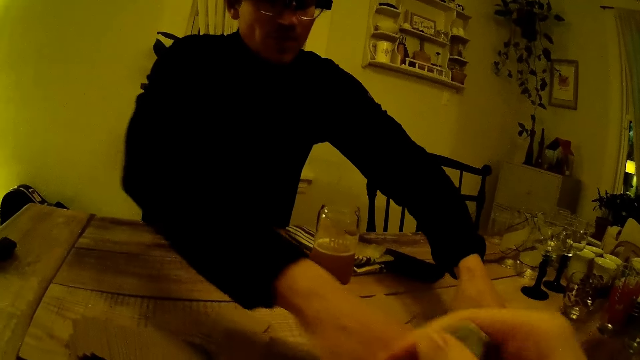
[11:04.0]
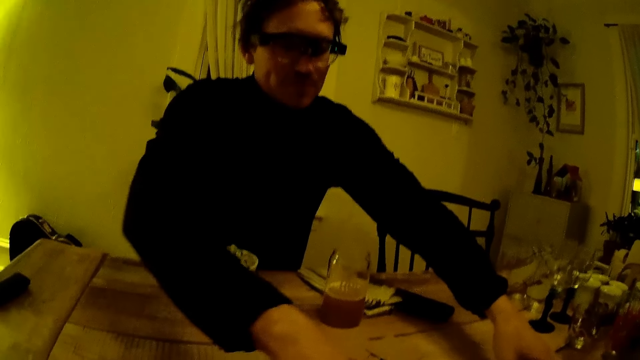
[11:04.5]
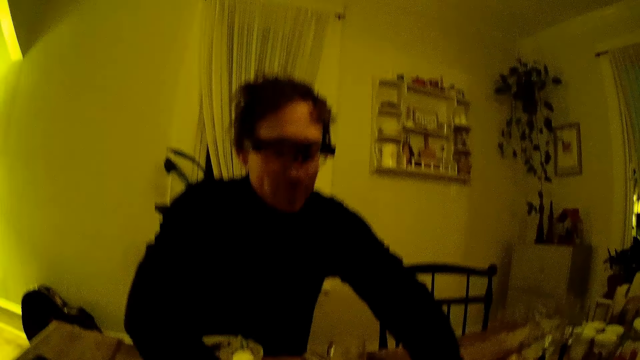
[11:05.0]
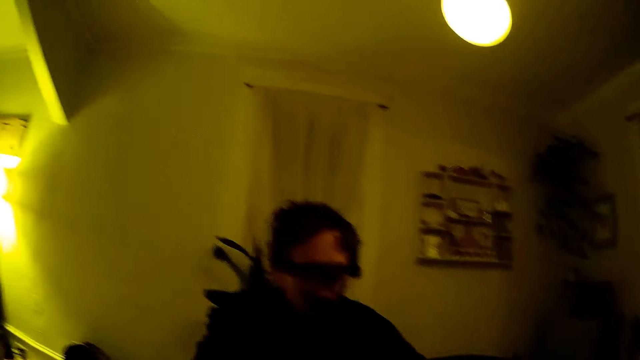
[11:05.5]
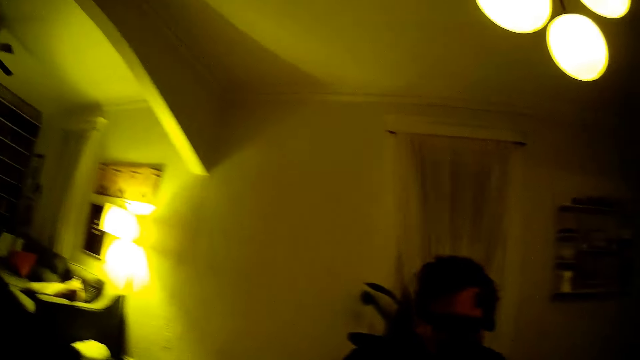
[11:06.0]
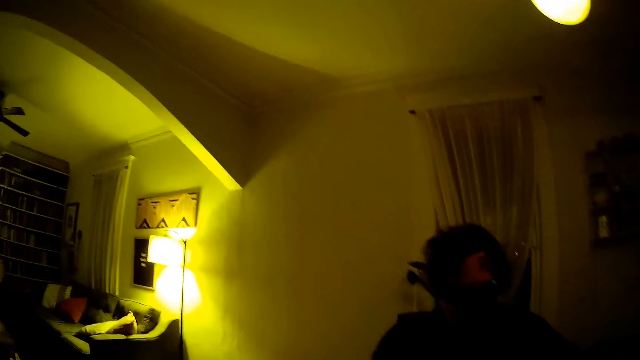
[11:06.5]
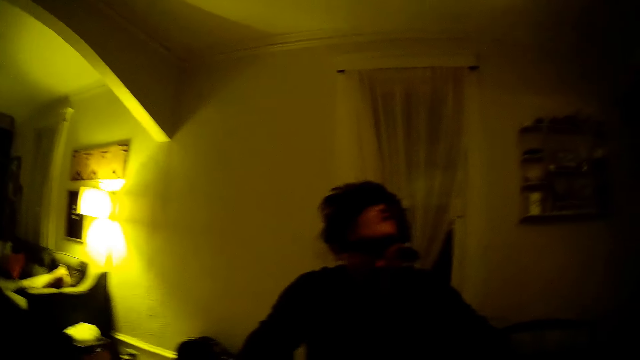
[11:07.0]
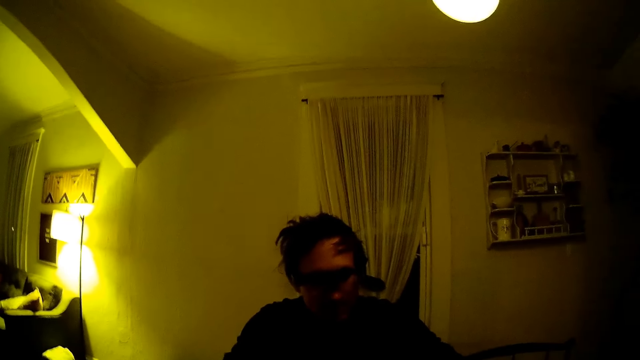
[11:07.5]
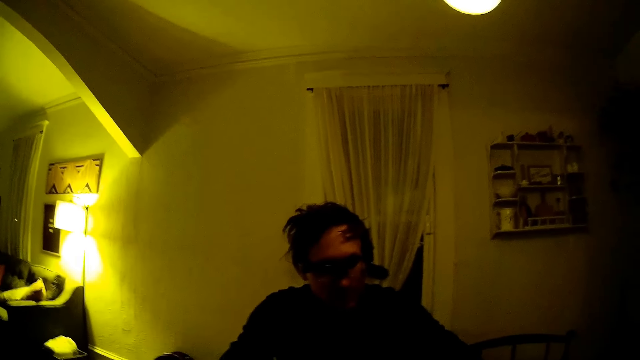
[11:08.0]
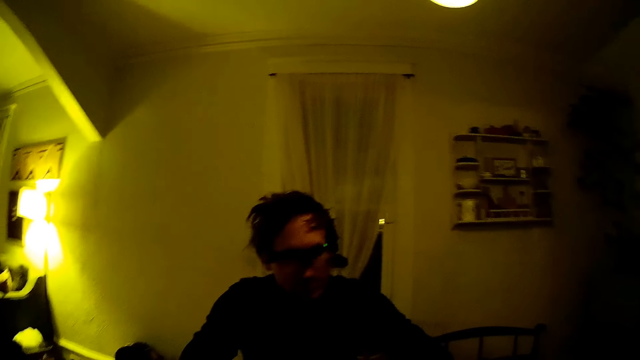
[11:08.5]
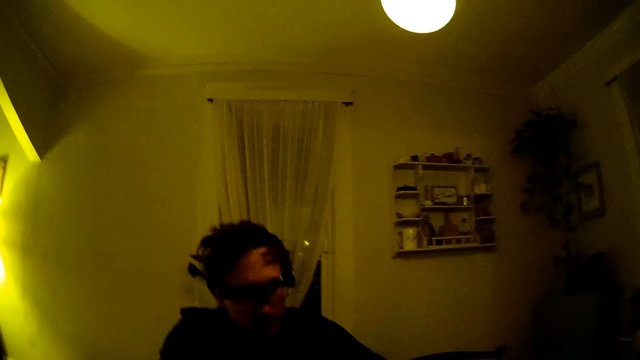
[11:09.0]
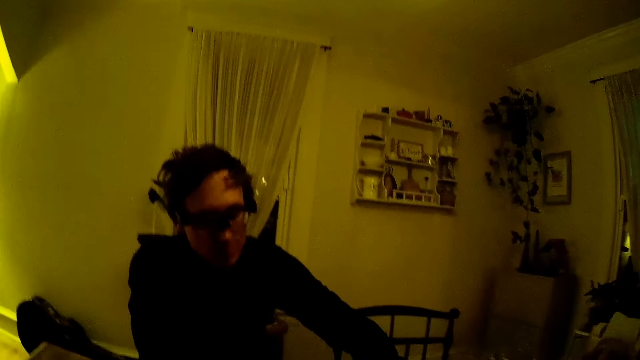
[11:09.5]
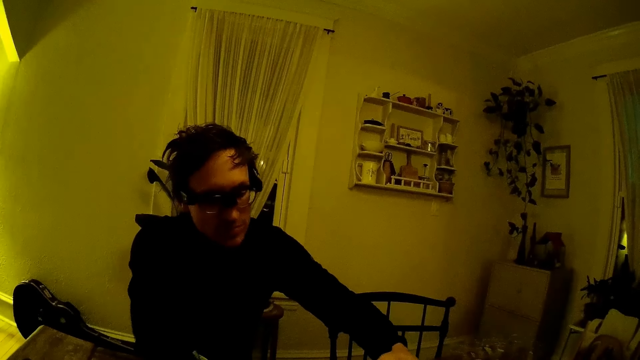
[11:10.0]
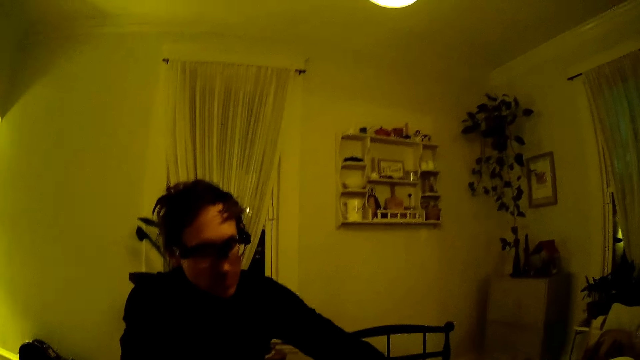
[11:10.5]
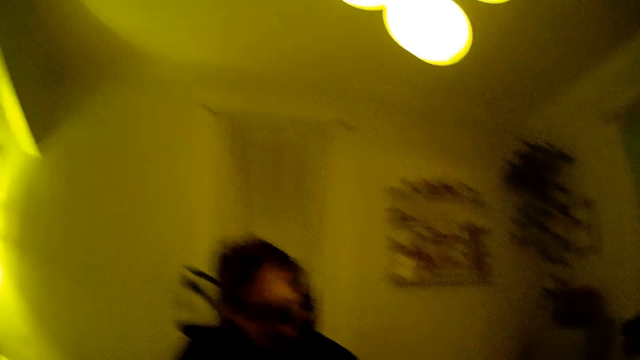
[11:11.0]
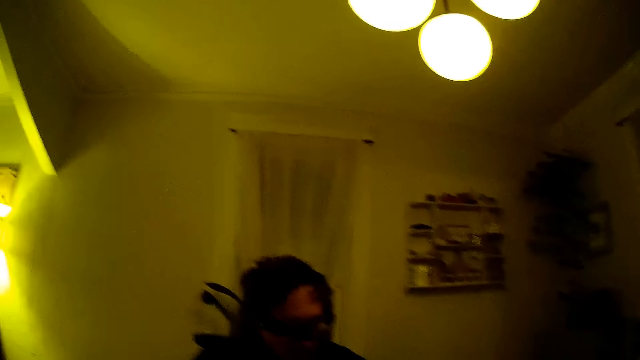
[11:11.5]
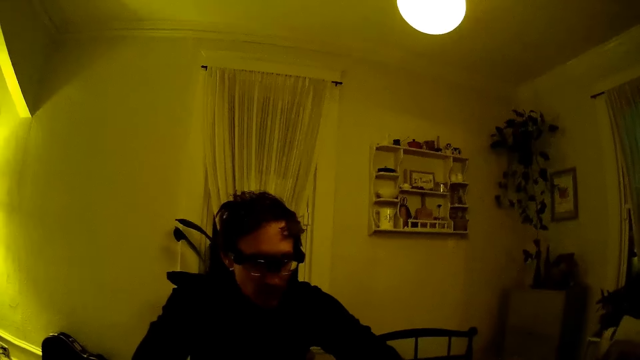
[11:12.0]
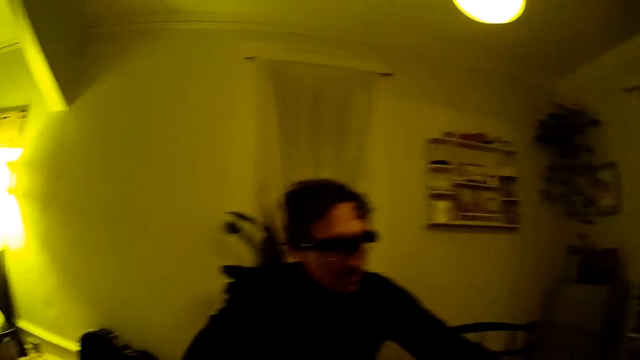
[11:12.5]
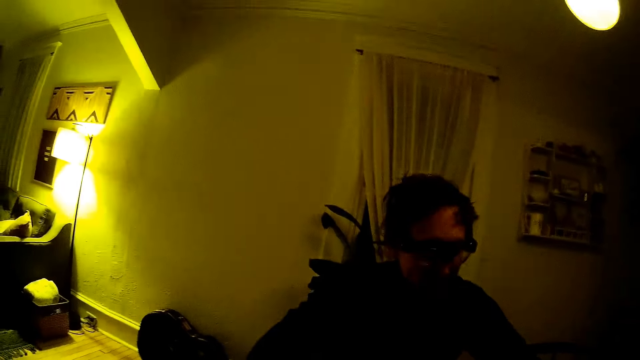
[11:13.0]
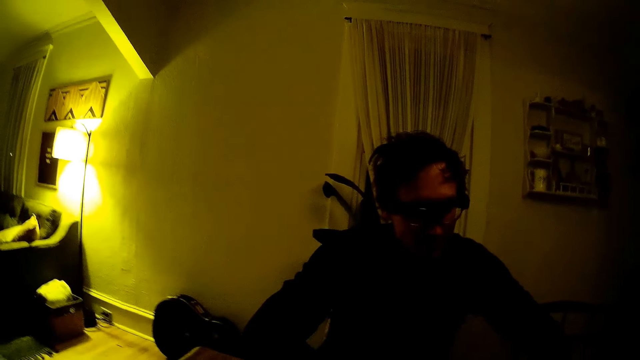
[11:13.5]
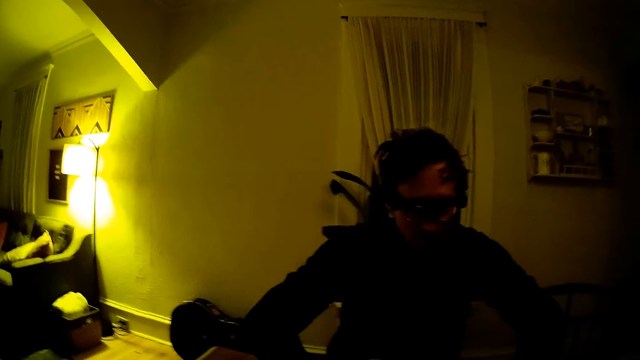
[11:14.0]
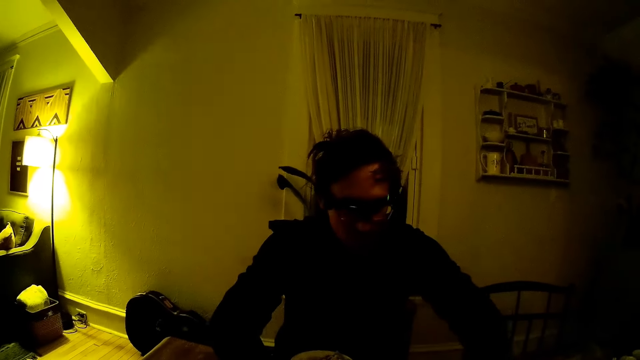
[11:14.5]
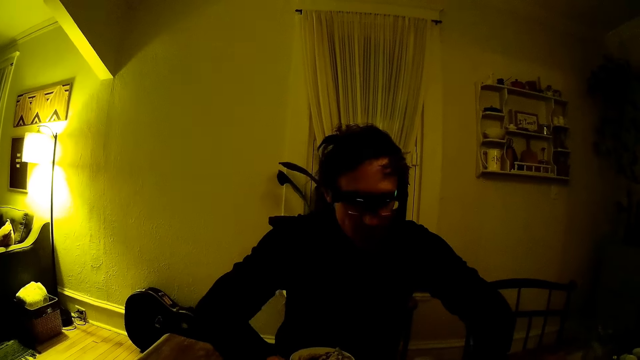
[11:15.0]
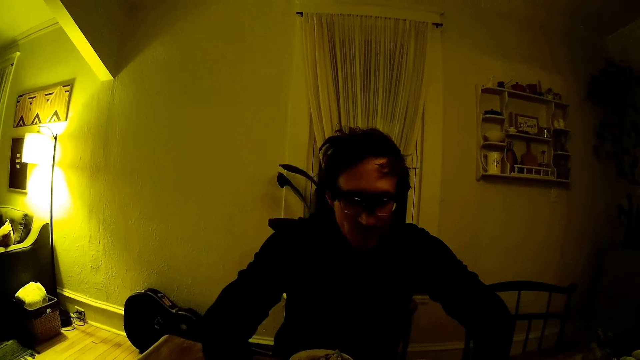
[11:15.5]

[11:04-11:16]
The camera wearer converses with a man on the table.

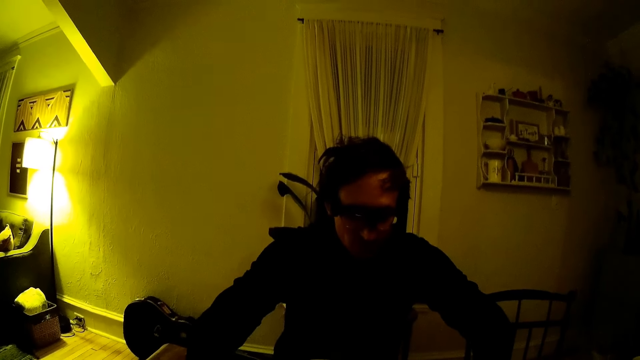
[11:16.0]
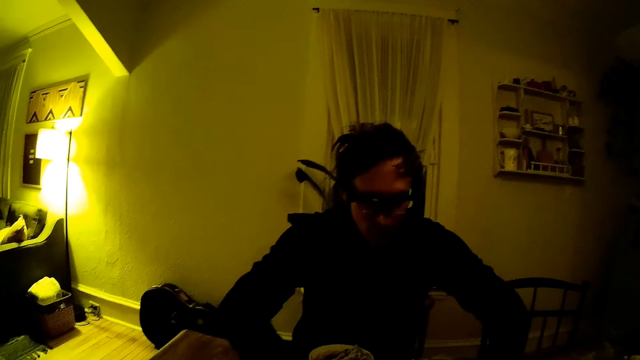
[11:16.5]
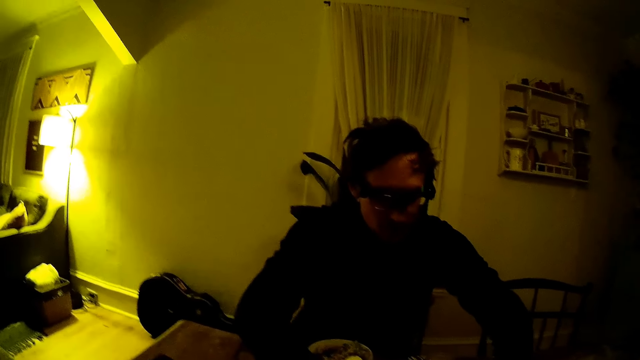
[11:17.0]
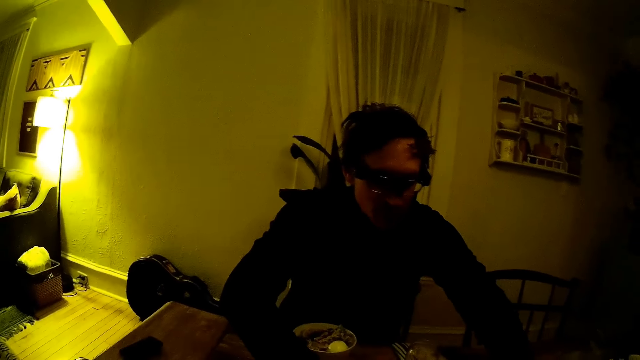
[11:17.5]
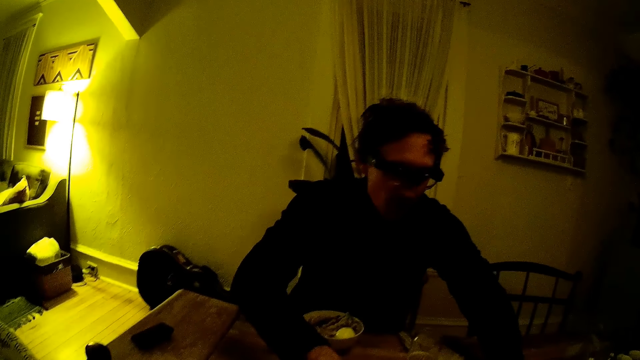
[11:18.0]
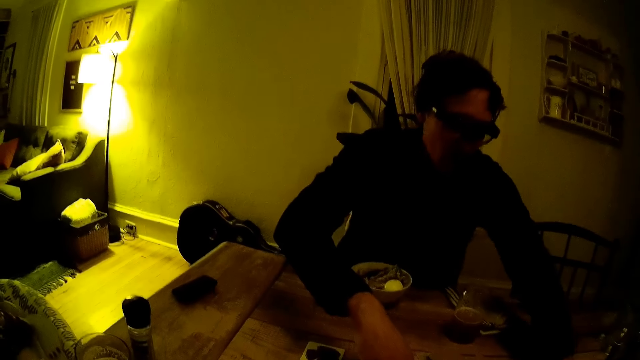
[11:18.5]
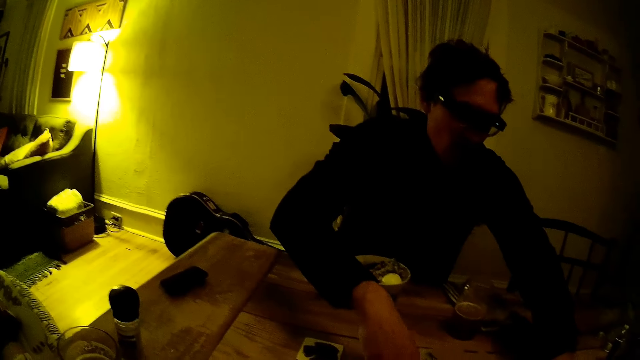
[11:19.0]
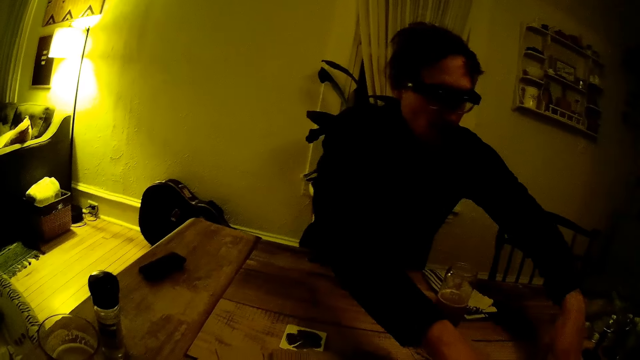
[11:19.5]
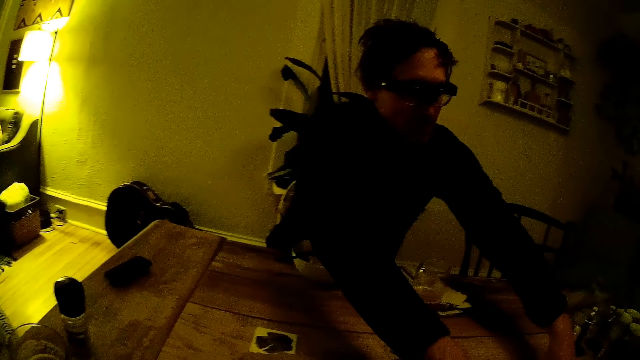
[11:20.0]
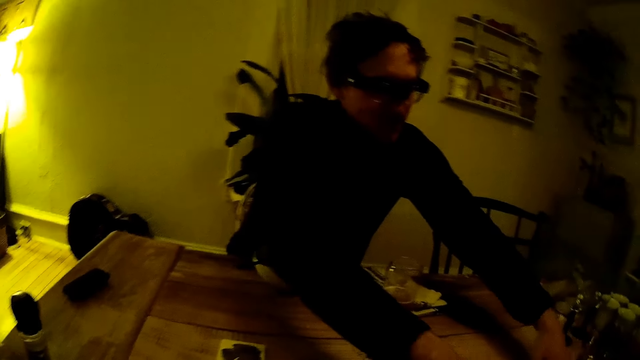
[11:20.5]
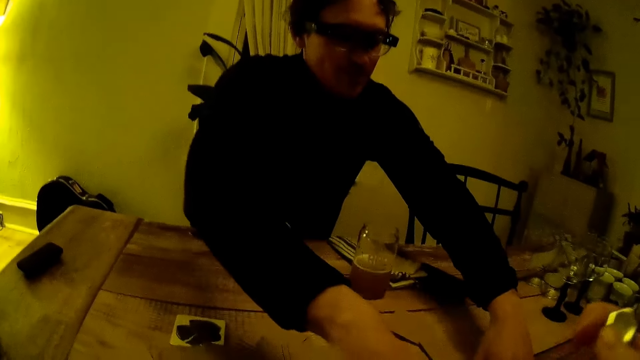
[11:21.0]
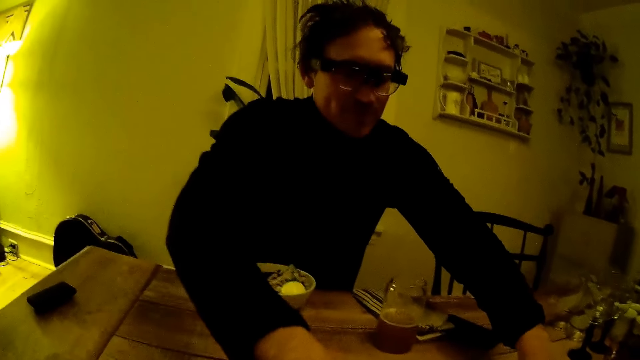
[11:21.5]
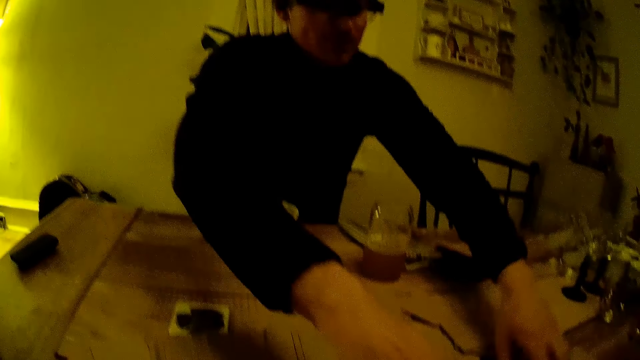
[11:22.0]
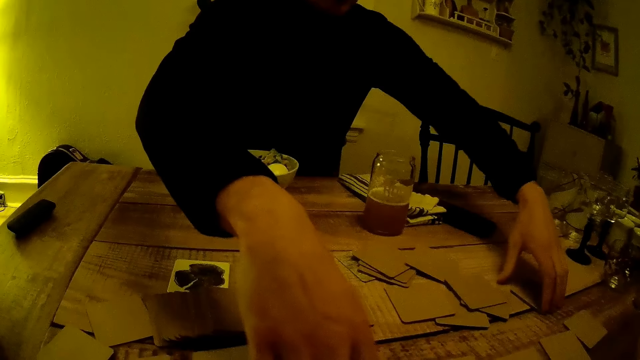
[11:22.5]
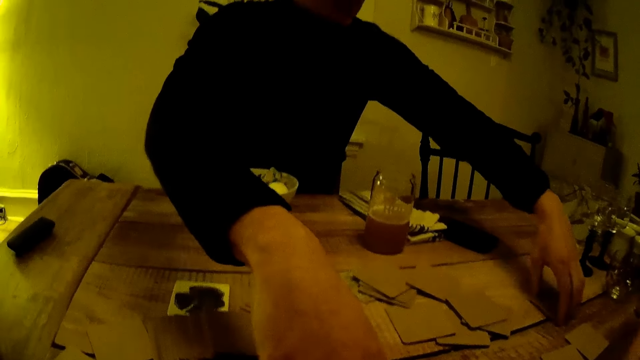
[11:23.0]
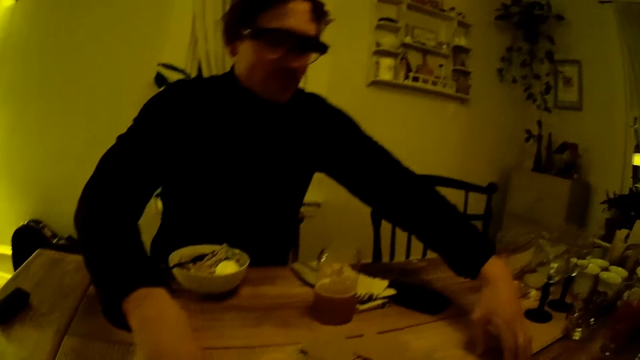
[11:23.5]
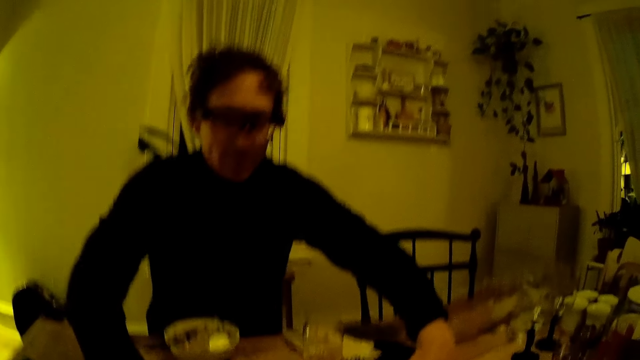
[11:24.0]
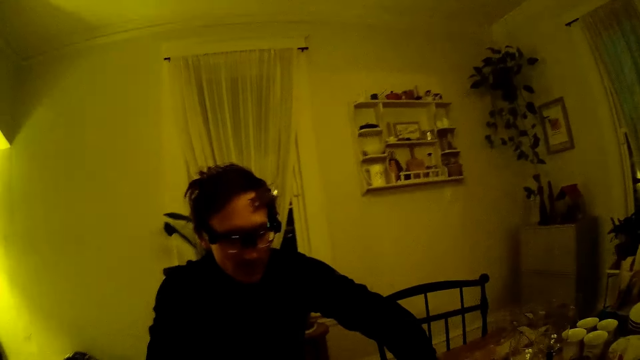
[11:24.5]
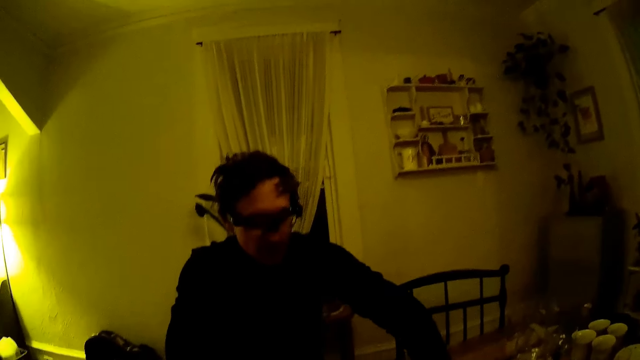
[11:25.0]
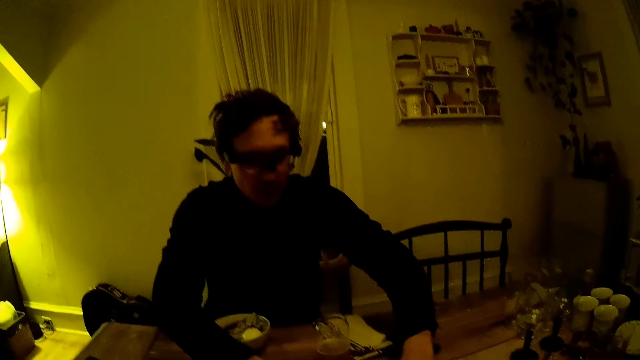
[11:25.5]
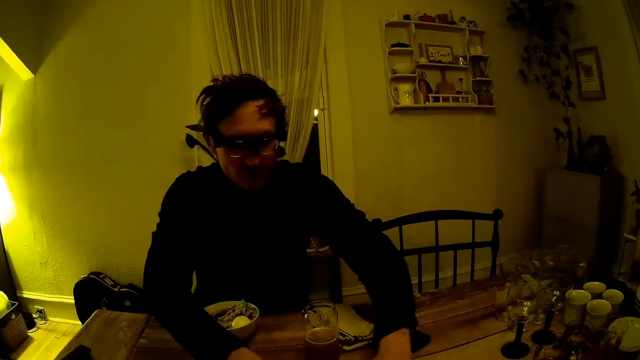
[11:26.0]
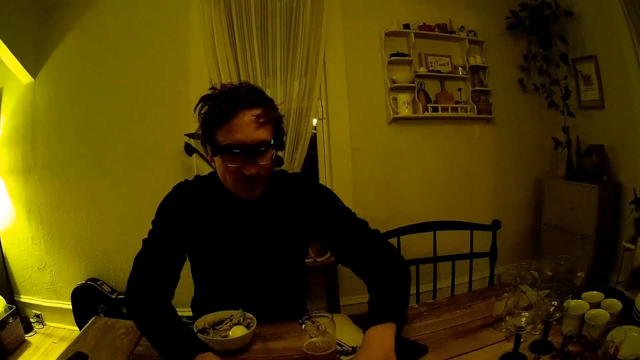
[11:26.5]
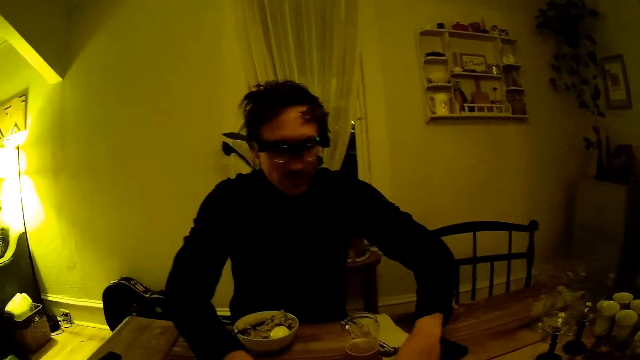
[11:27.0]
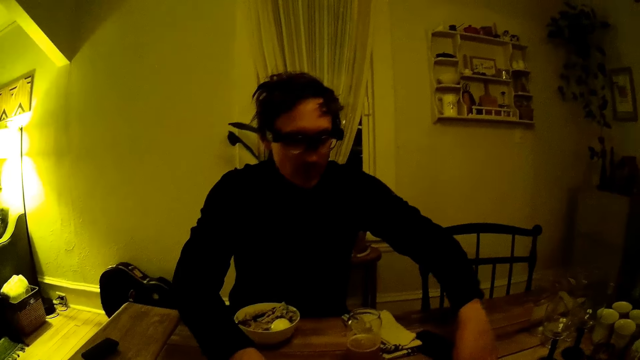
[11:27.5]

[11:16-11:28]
A man shuffles playing cards on the table.
